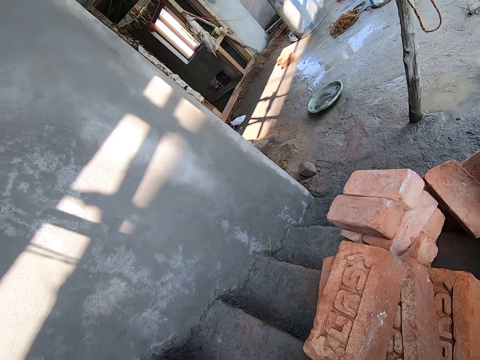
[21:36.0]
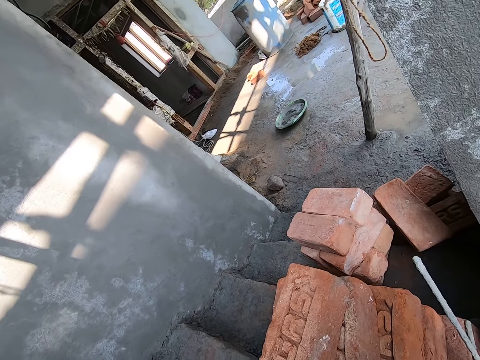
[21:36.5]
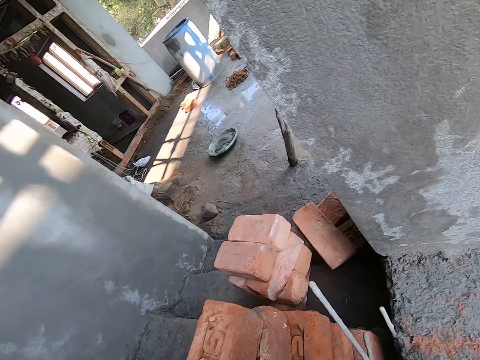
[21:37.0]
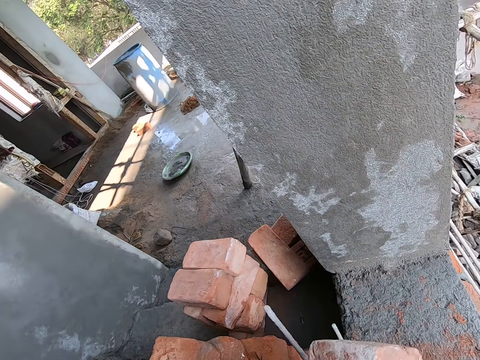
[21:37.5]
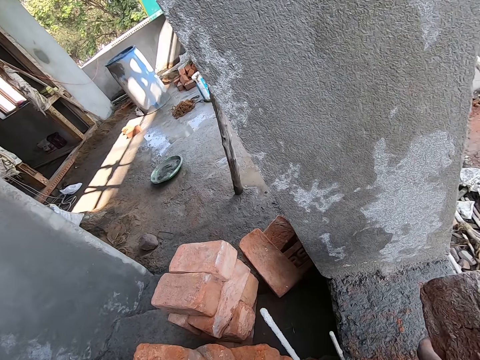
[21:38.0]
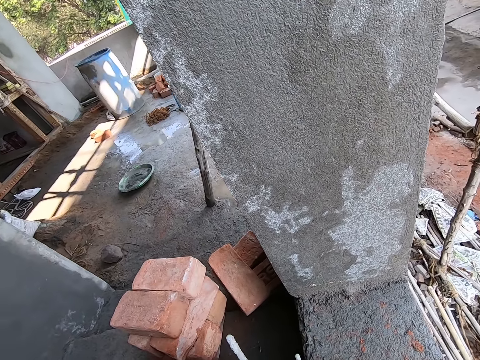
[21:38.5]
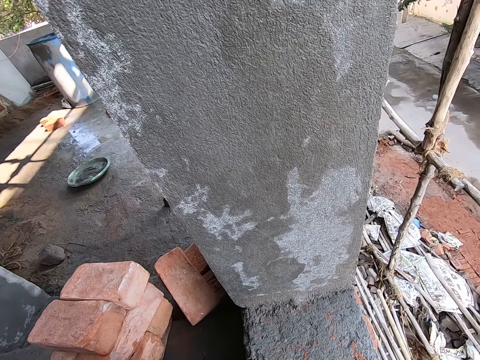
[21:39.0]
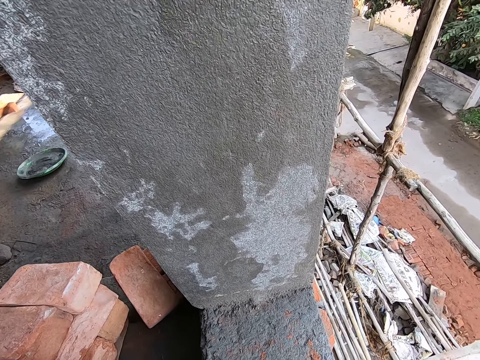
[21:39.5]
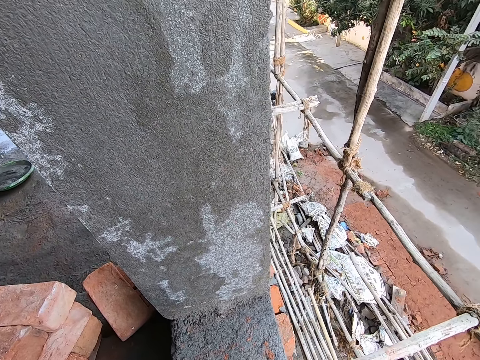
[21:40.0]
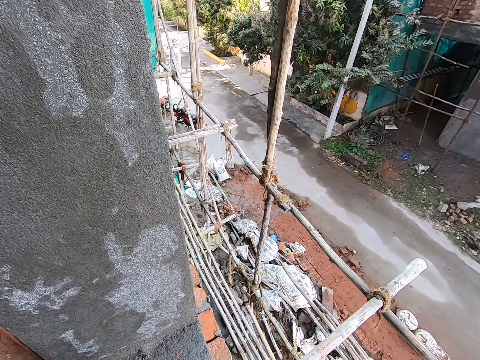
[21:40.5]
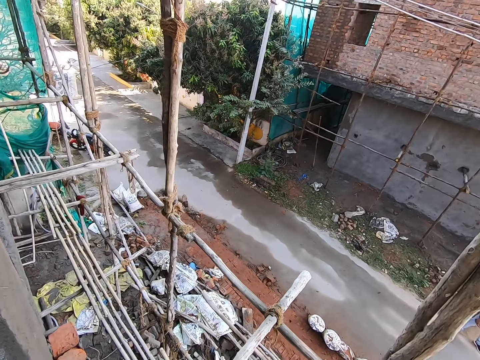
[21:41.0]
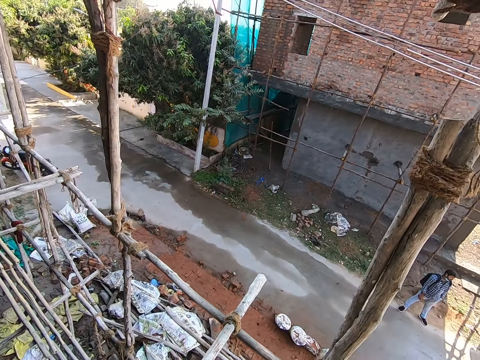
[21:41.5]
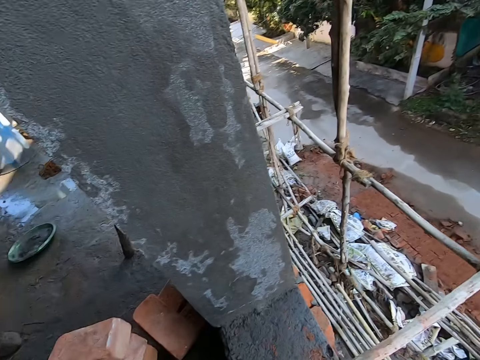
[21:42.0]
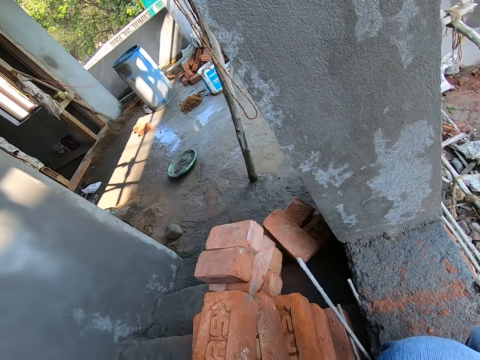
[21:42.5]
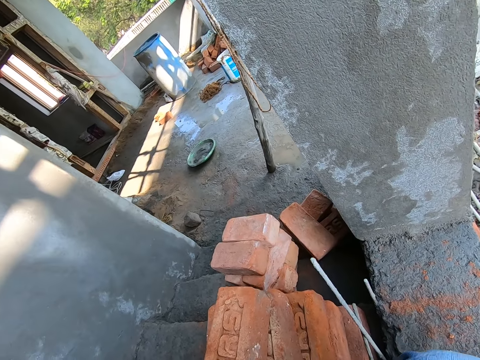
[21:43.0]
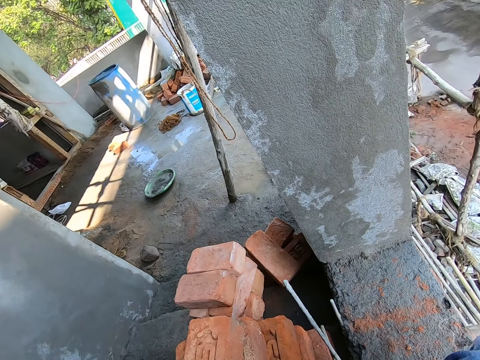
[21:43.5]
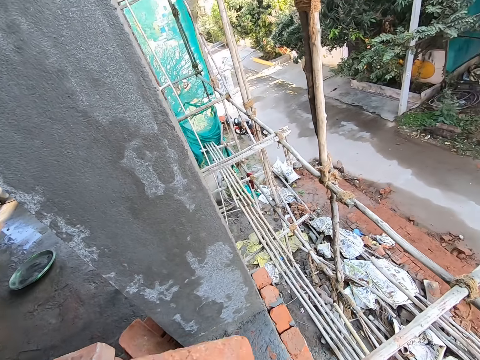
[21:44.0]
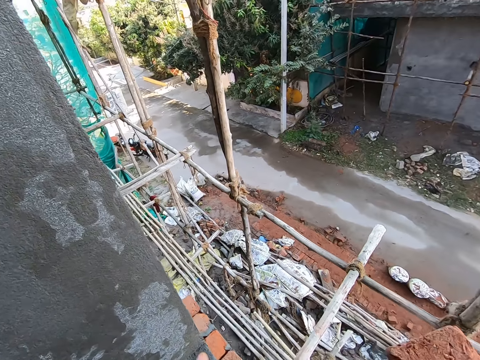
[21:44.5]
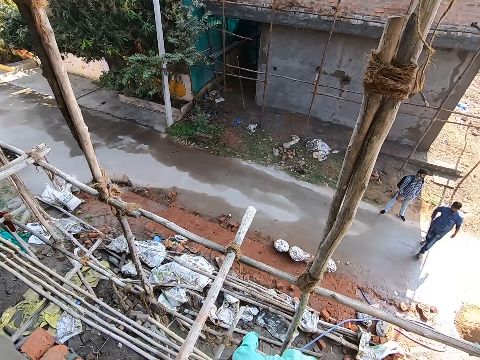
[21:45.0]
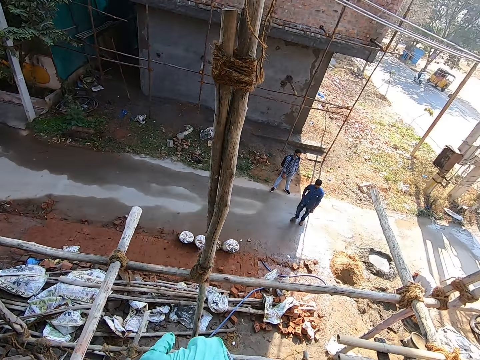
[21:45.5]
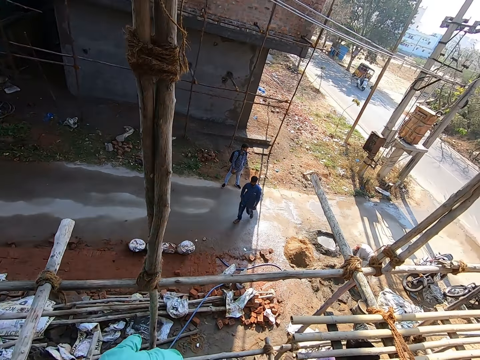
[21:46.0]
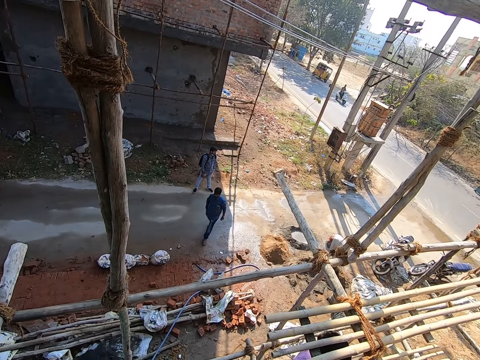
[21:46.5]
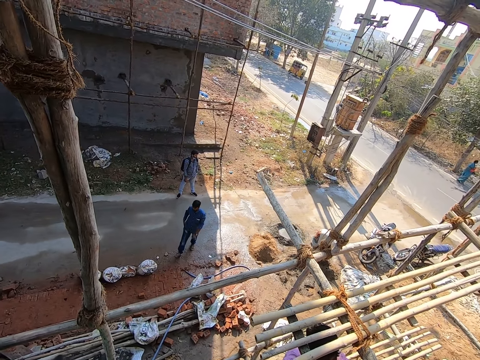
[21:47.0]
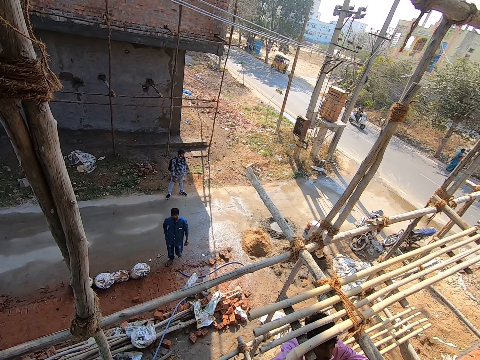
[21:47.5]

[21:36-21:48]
The camera wearer passes a brick to the man with his left hand. He lifts the brick up. He moves the brick on the concrete with both his hands.

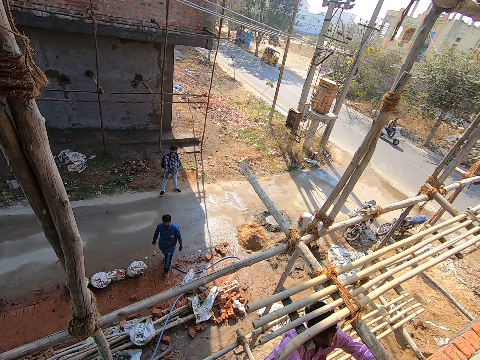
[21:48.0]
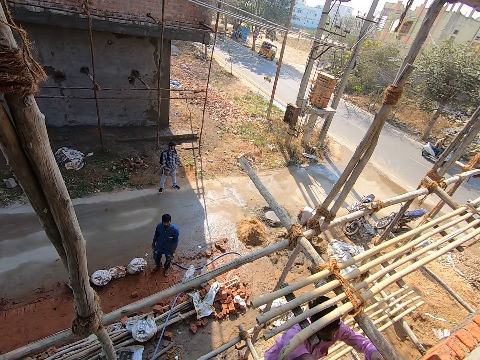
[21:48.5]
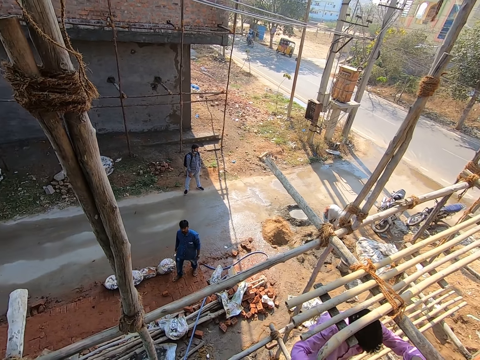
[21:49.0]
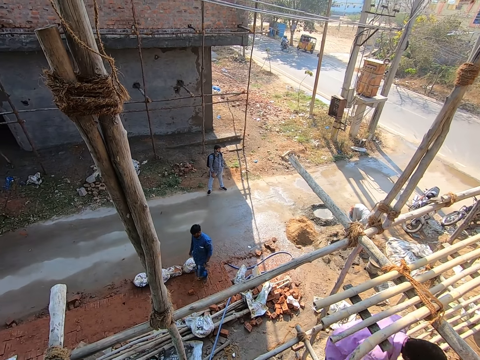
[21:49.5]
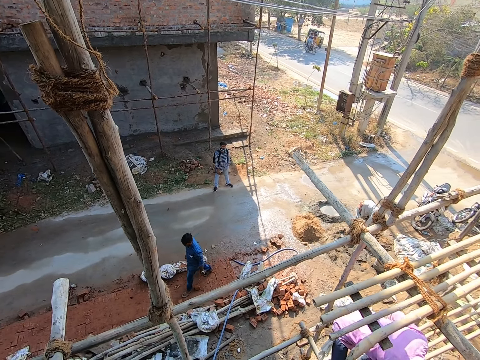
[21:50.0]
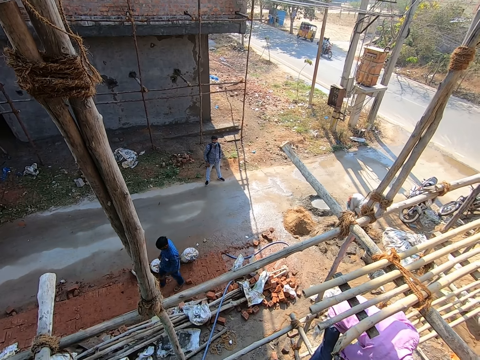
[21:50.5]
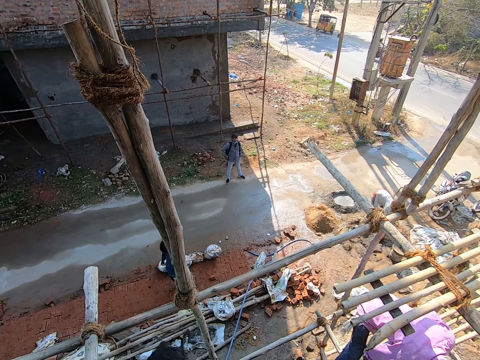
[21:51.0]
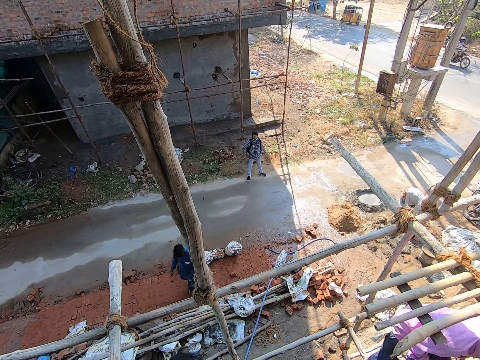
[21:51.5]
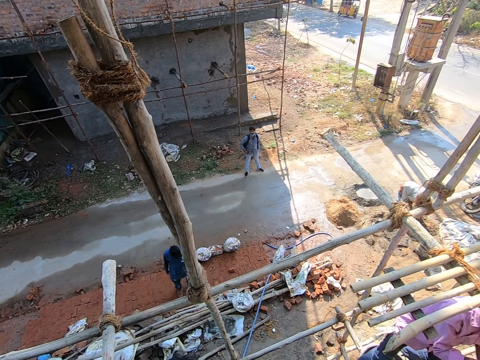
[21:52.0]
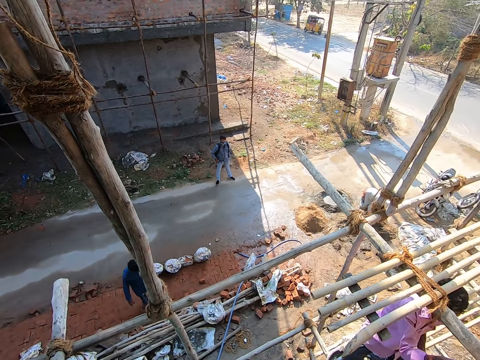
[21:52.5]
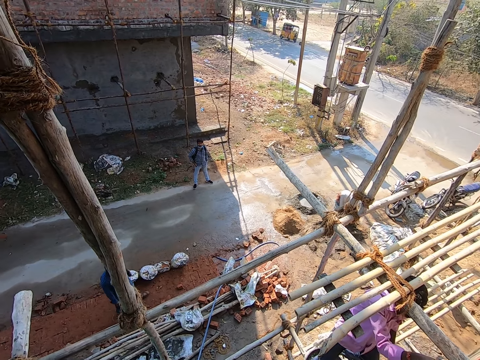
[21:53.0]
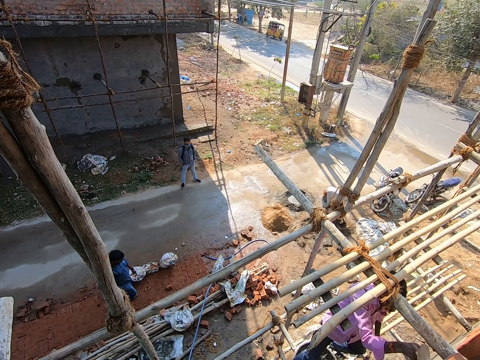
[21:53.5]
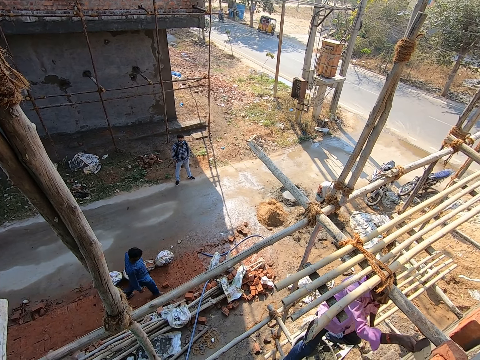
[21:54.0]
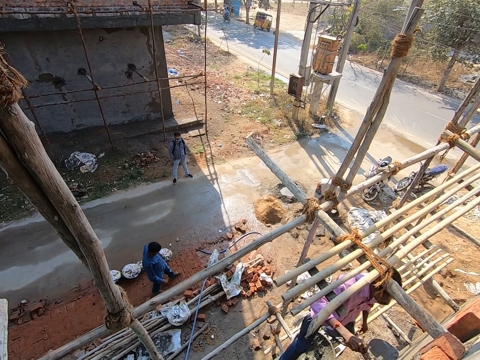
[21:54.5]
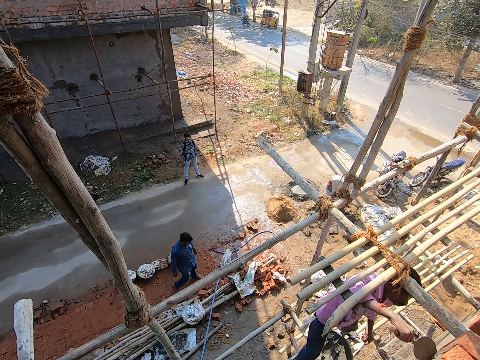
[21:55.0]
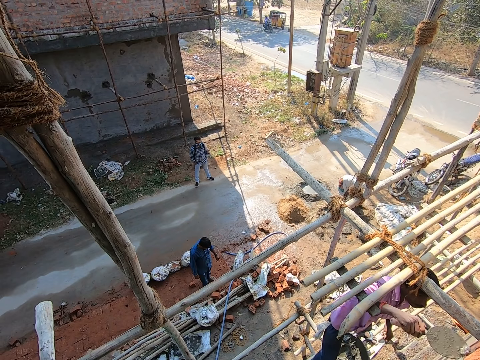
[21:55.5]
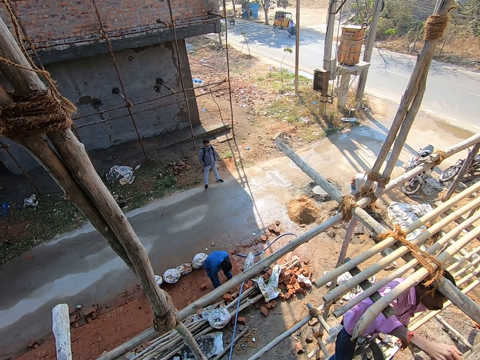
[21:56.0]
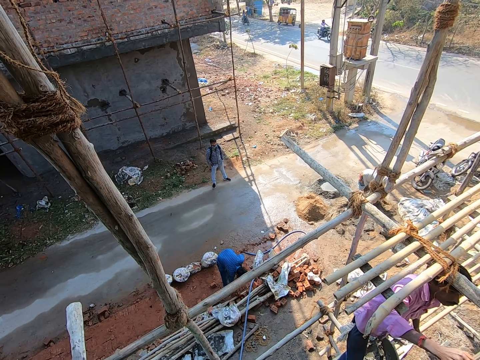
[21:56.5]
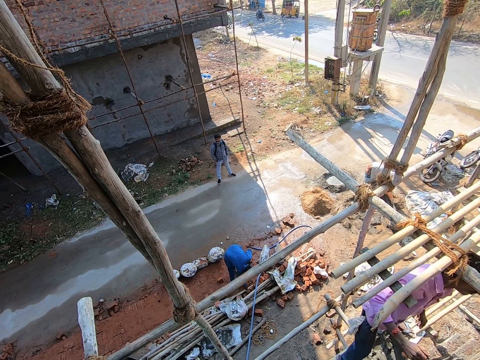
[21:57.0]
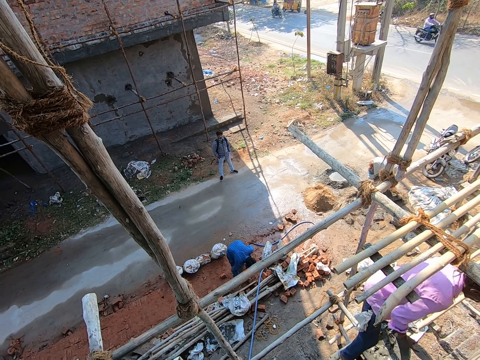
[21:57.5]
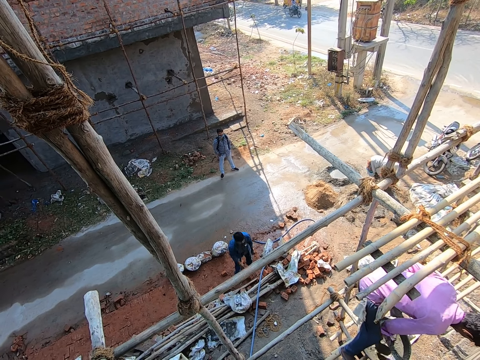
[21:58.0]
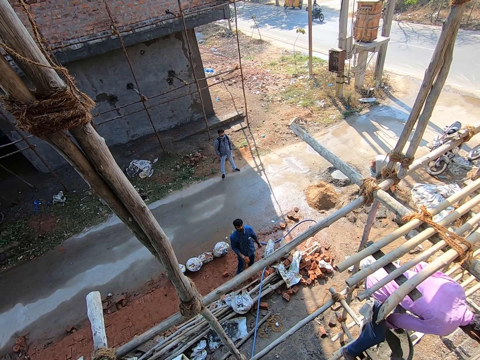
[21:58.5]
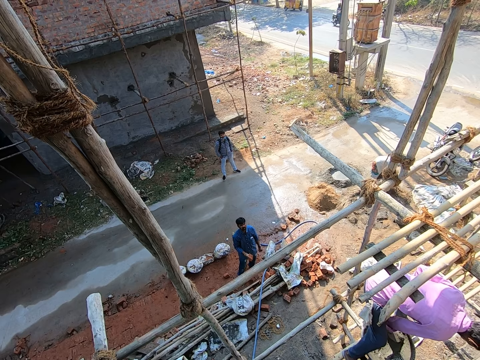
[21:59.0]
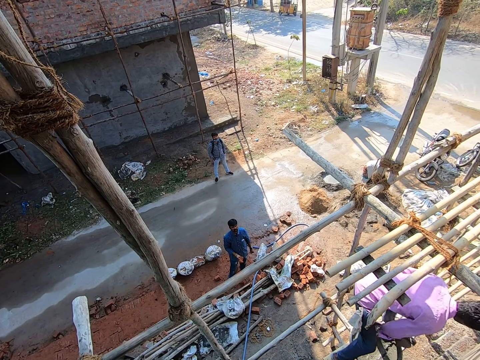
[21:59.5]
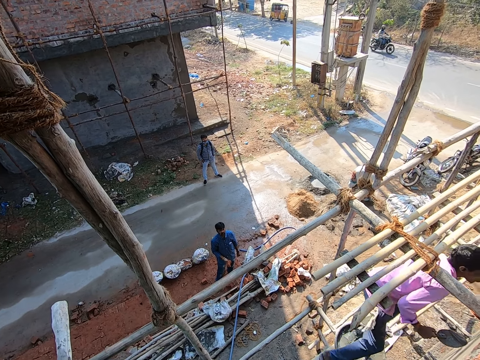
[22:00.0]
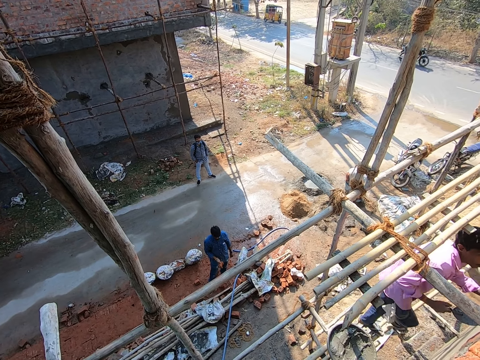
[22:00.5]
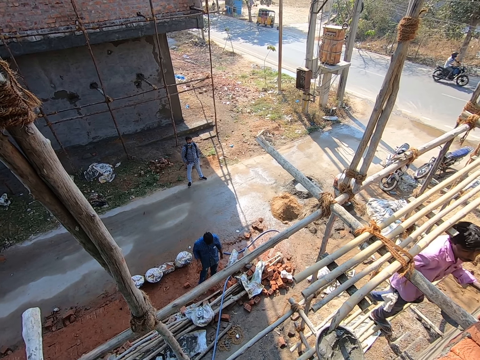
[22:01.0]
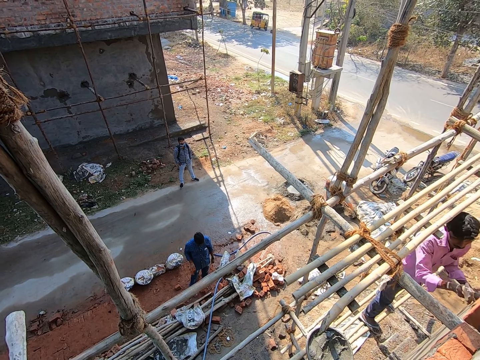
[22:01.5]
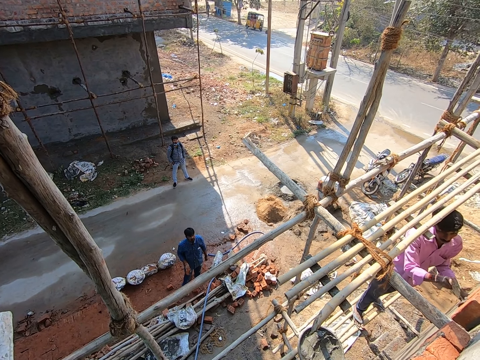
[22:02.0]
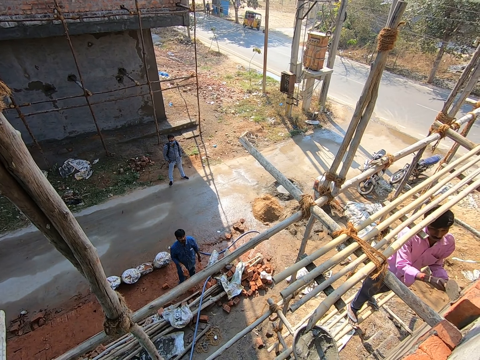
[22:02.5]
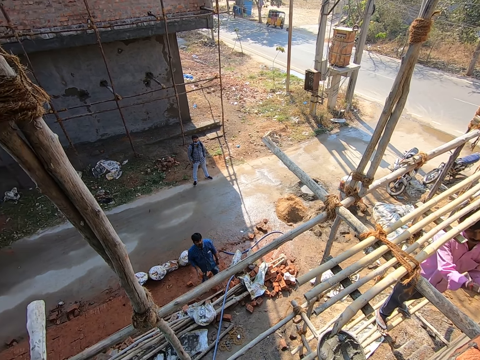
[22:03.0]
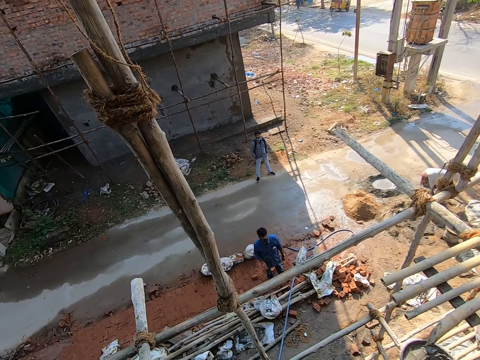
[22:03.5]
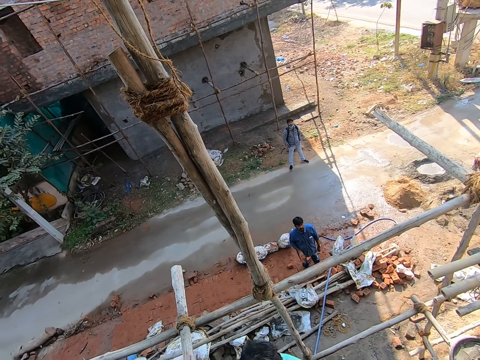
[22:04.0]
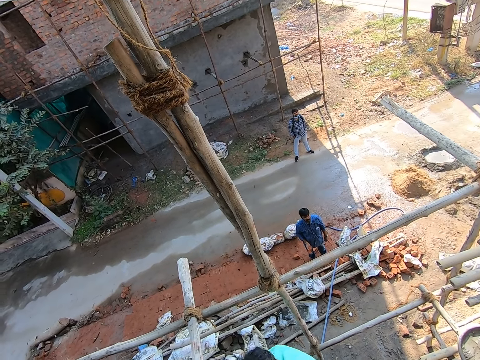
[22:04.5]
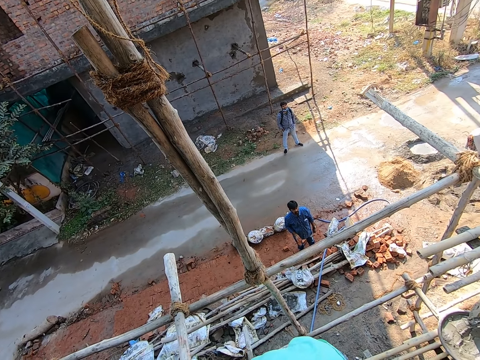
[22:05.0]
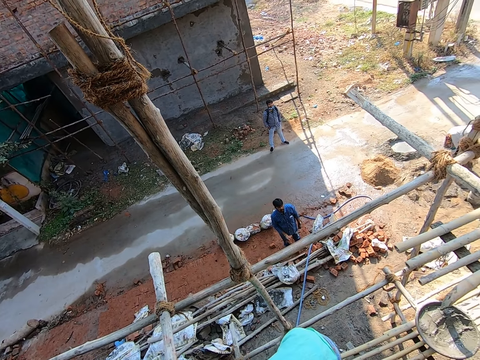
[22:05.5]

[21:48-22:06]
The camera wearer gives a brick to a man. The man plasters concrete mix on bricks on the wall with the trowel in his right hand. Another man moves a brick on the ground with his right hand. The other man picks the brick from the ground with his right hand. The first man scoops concrete mix from the pan with the trowel in his right hand. The first man plasters the concrete mix on the bricks with the trowel in his right hand.
